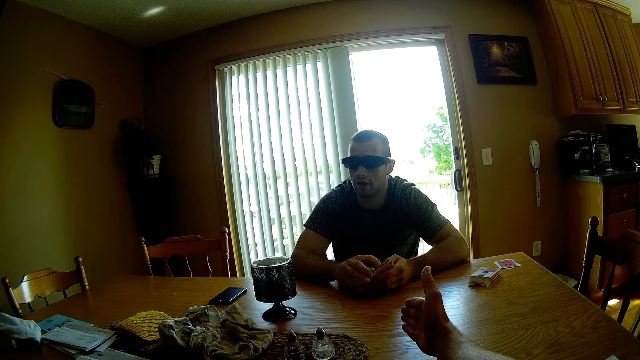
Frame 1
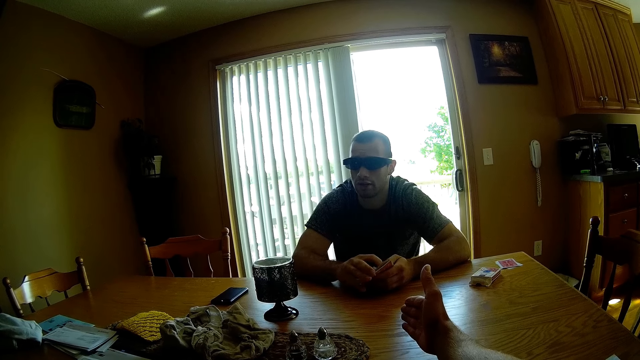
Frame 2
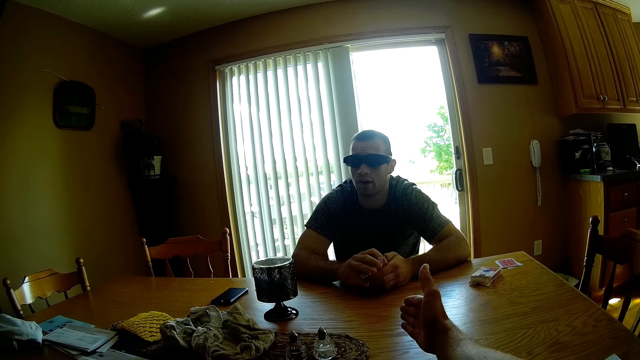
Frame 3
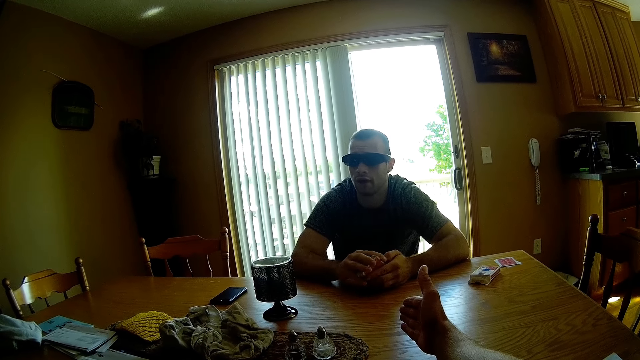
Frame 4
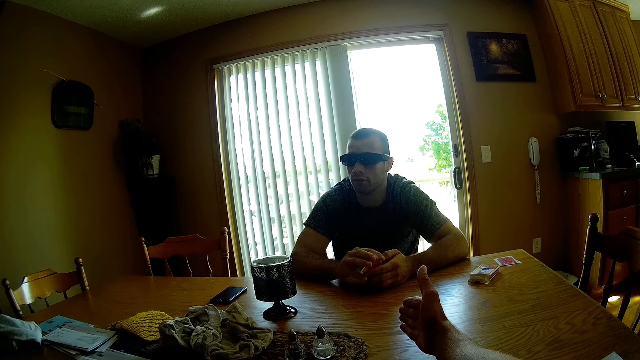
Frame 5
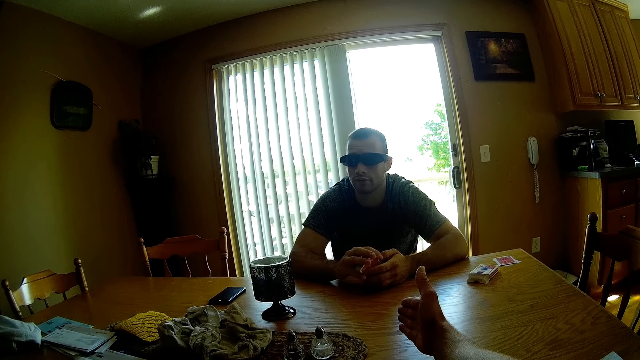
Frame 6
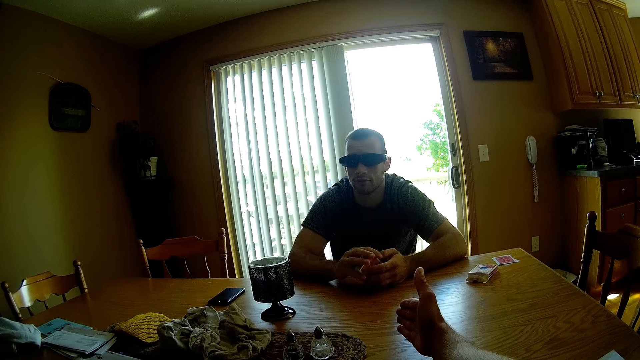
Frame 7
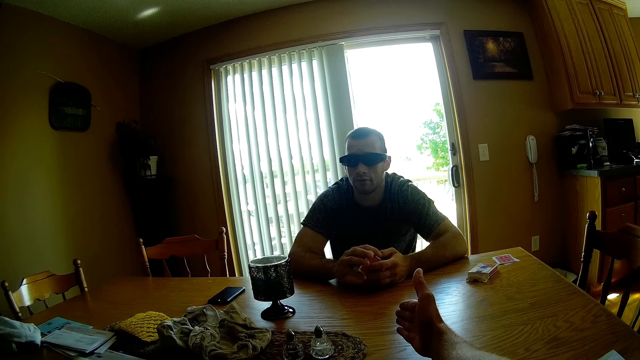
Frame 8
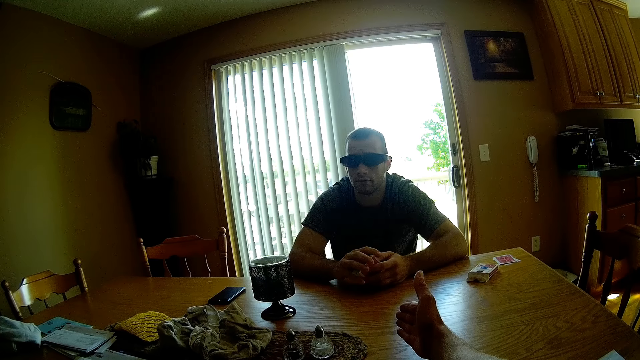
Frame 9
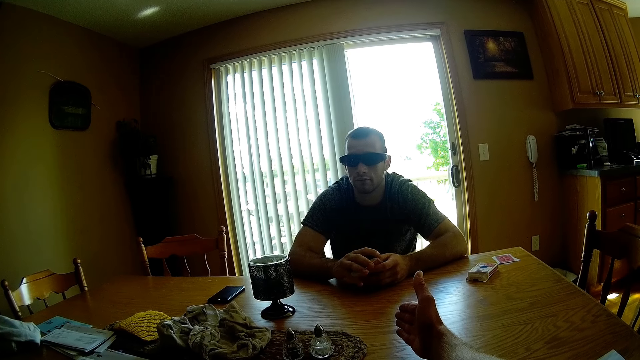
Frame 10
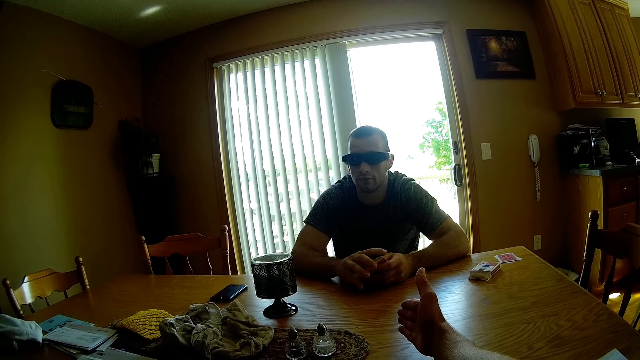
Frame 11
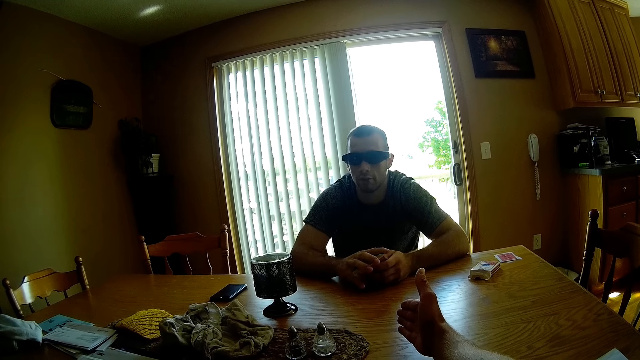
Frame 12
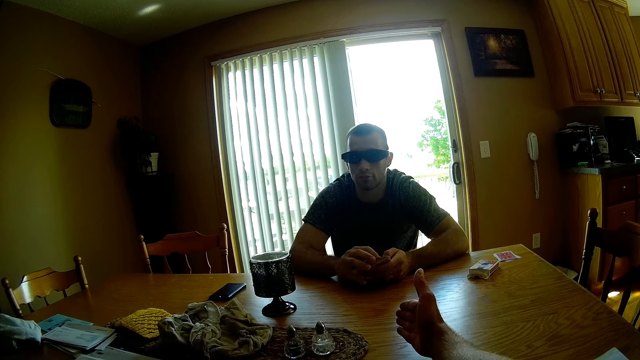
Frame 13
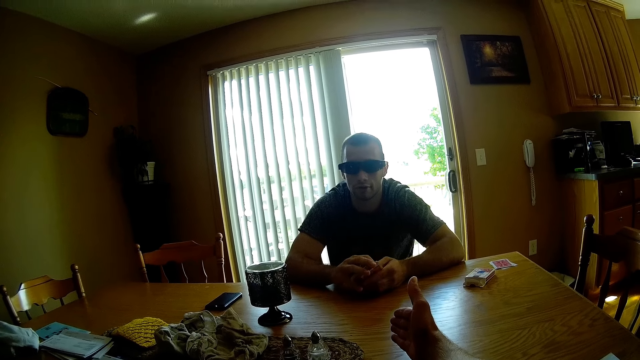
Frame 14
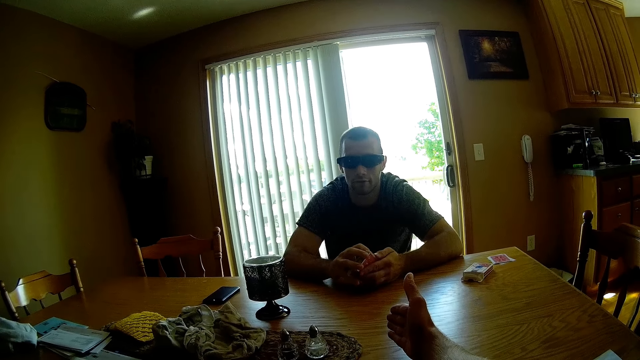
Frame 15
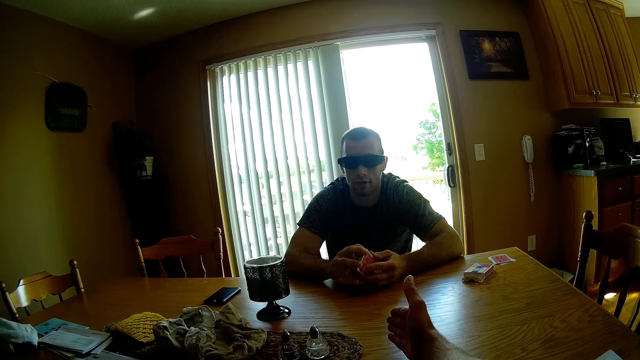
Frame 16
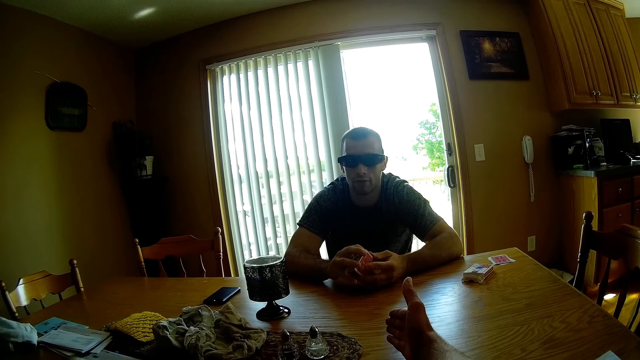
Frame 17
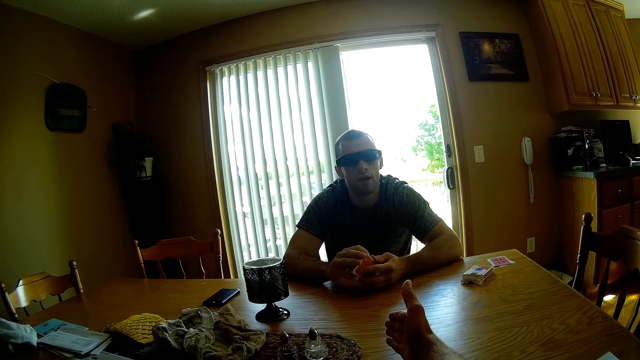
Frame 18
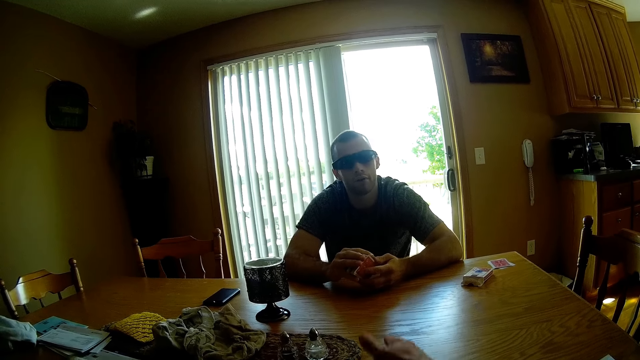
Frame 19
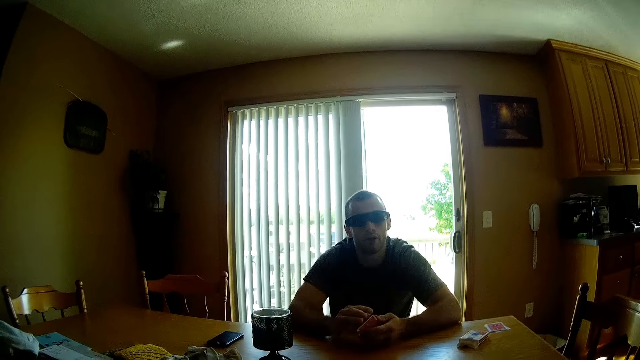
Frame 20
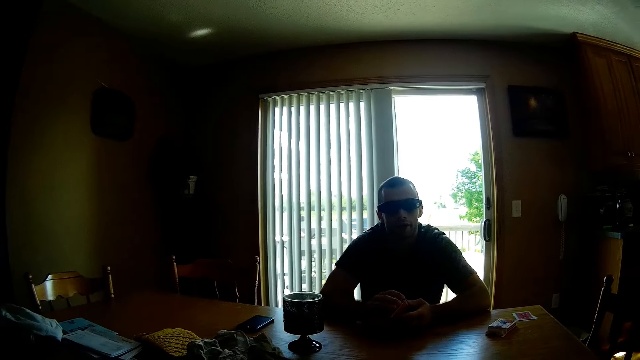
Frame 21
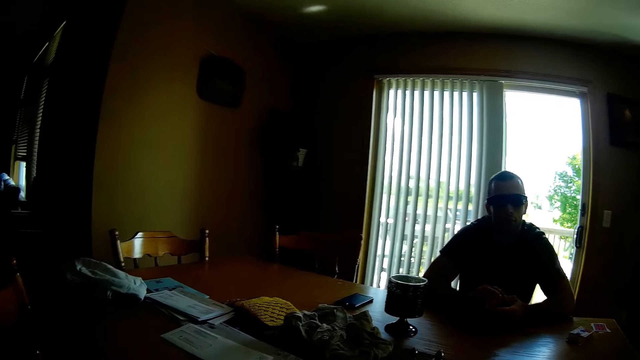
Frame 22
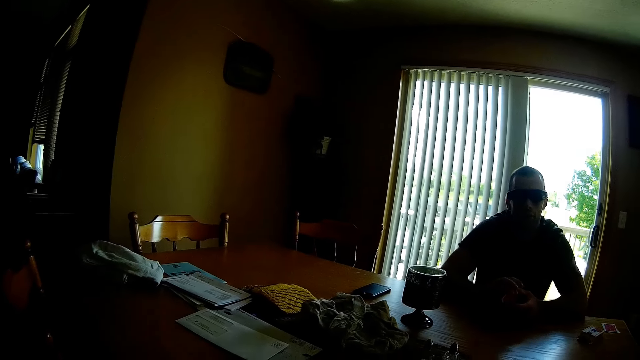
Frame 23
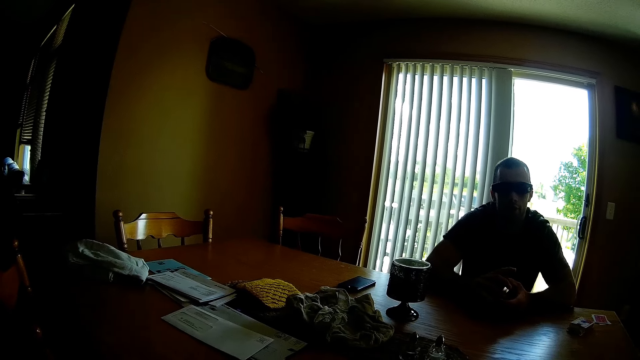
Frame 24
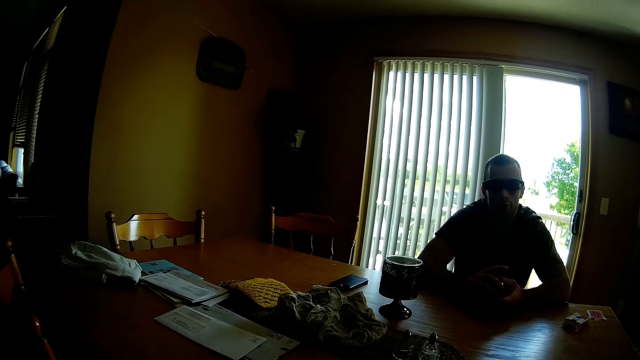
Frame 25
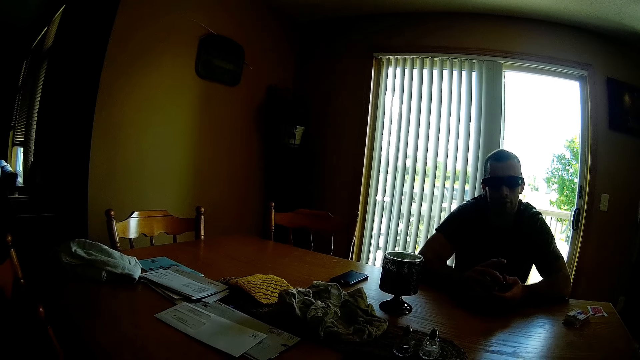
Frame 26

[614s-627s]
The man responds to the camera wearer and the lady. The camera wearer responds to the man. The man converses with the camera wearer.

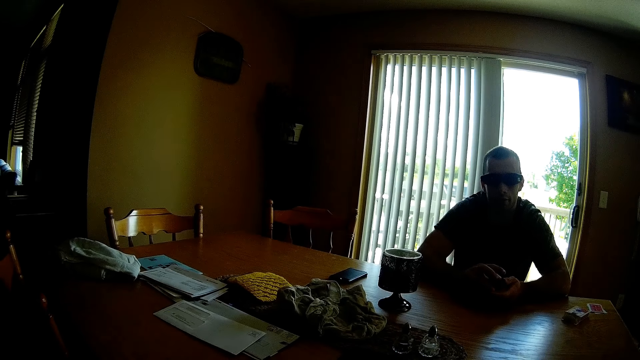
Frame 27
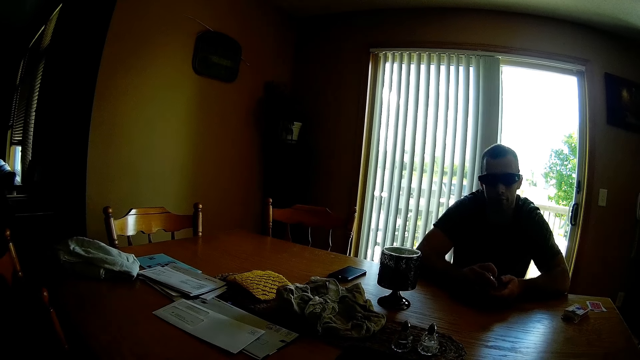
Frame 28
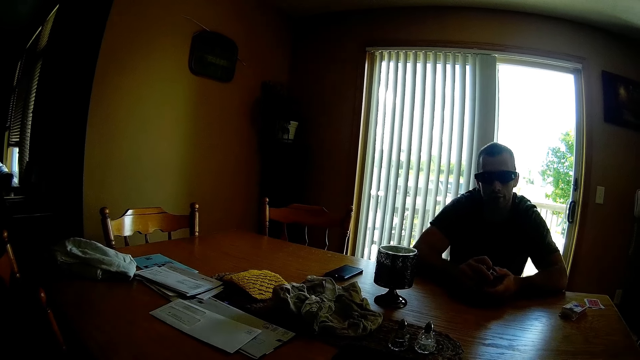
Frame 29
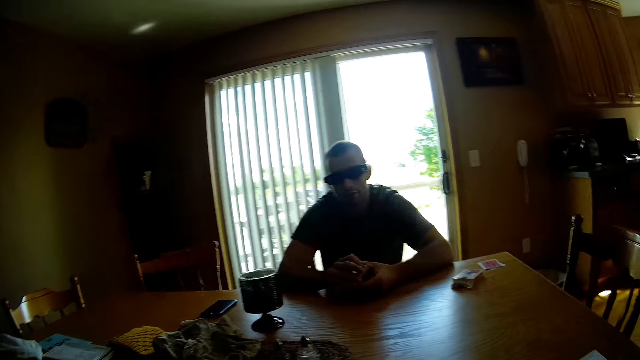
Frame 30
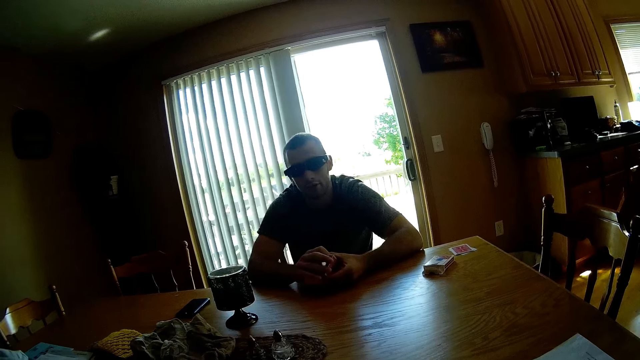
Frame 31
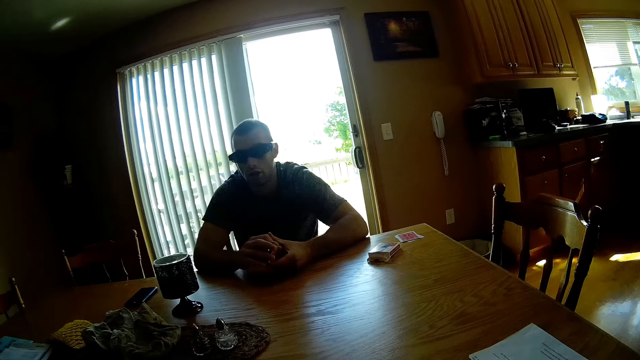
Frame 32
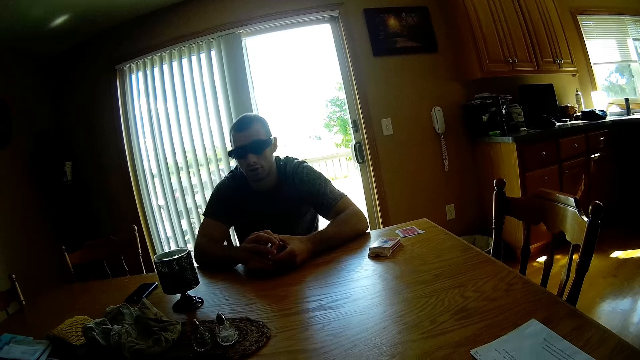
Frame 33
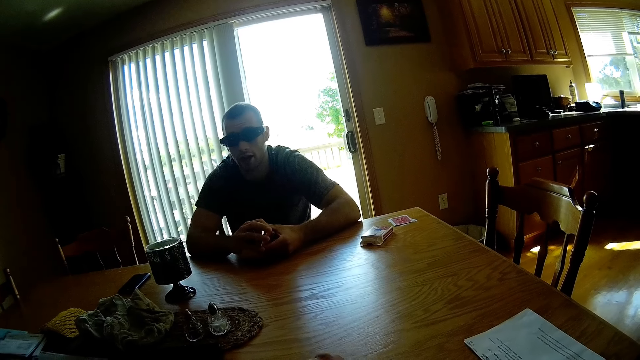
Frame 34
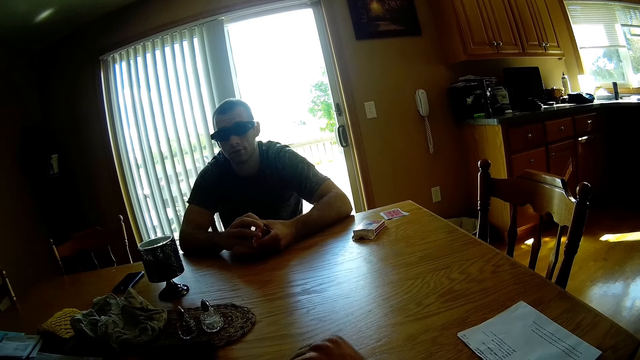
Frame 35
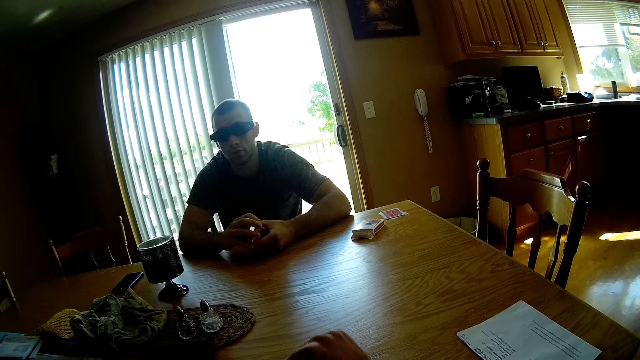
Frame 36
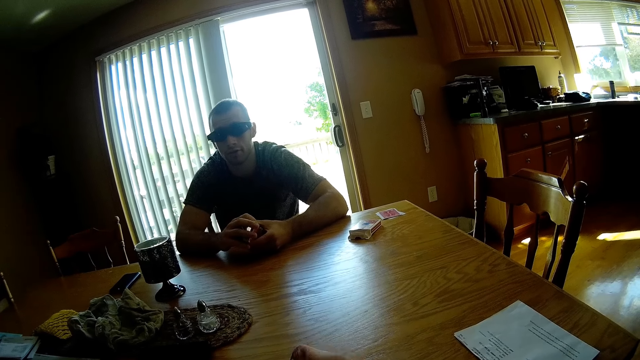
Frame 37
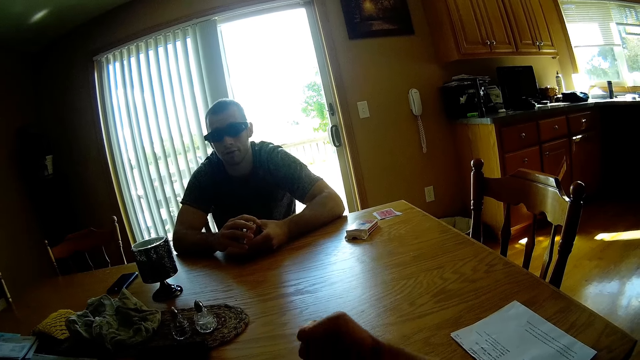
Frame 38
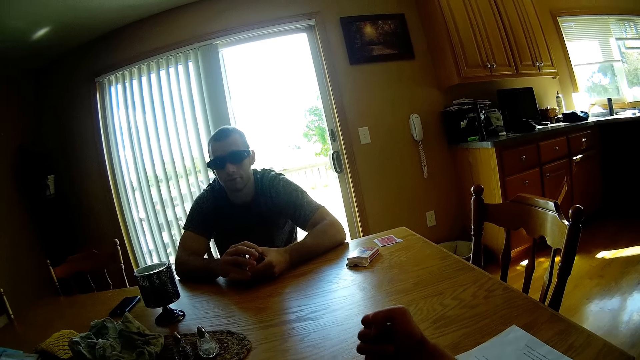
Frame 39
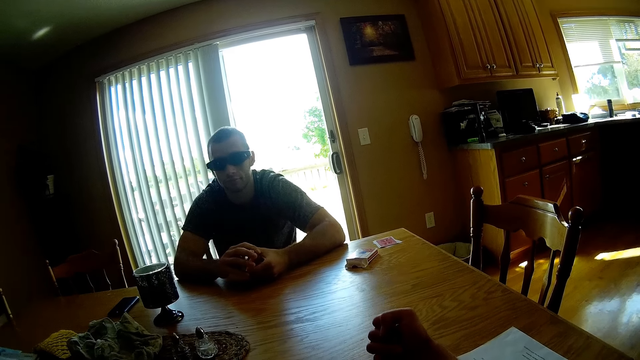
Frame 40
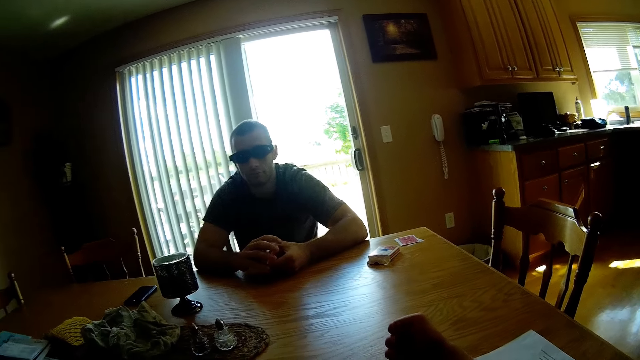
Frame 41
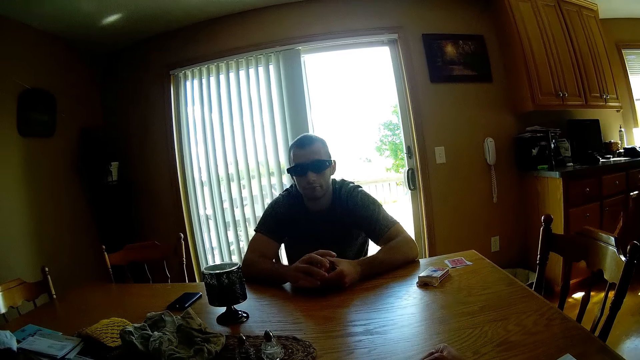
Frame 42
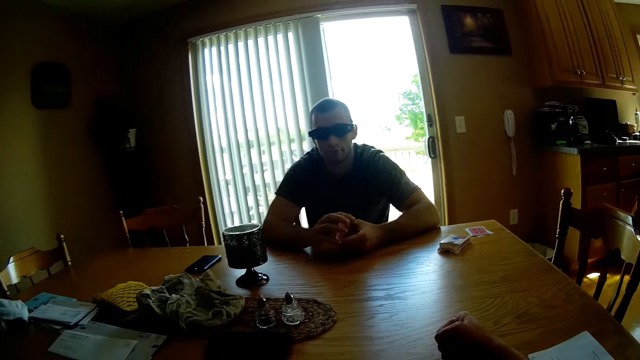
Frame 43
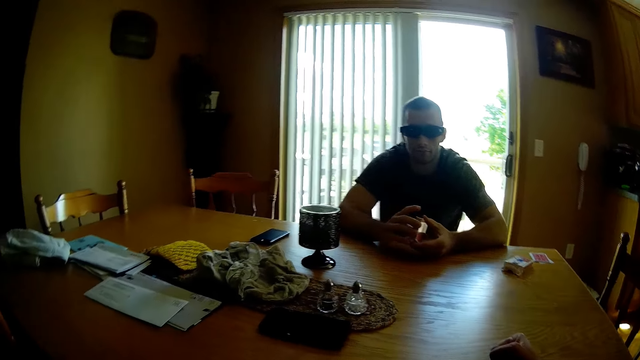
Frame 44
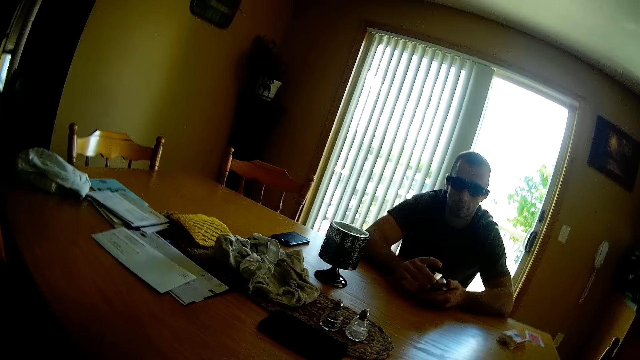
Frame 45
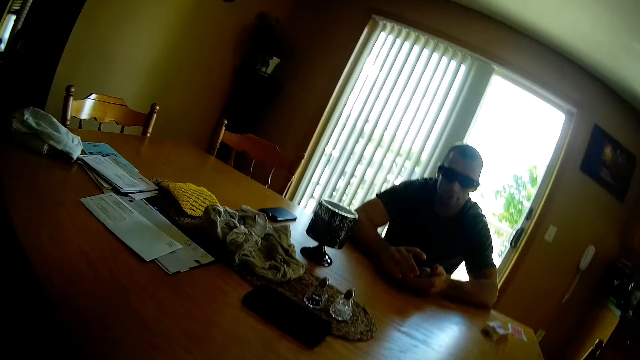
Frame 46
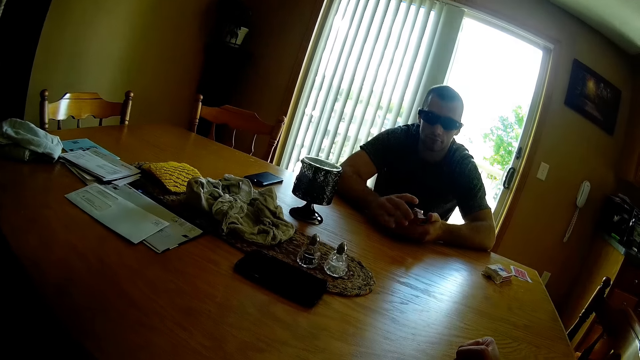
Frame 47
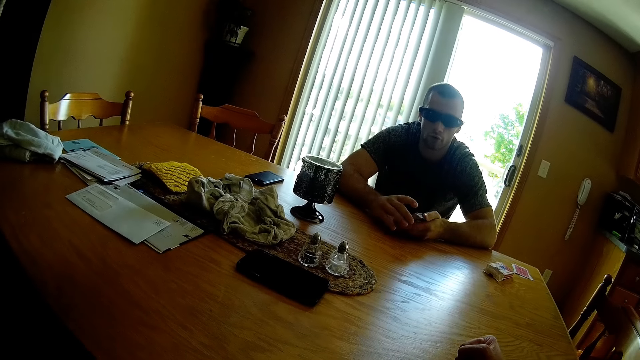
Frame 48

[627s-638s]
The man reshuffles the cards on his hands. The camera wearer responds to the man. He gestures with his right hand and puts his right hand on the table.
